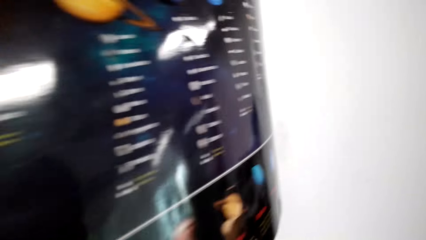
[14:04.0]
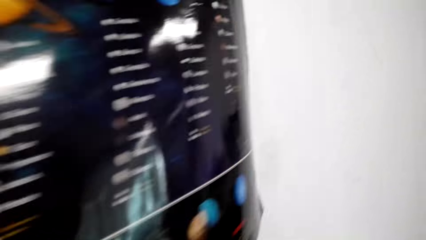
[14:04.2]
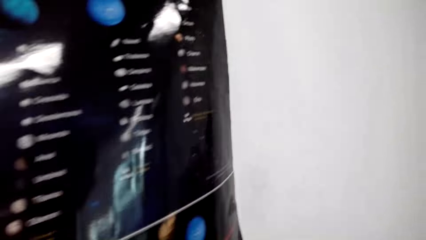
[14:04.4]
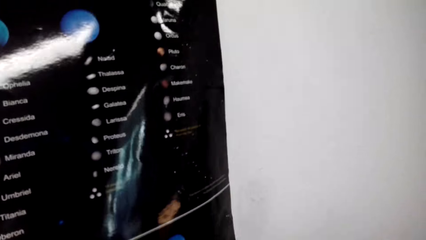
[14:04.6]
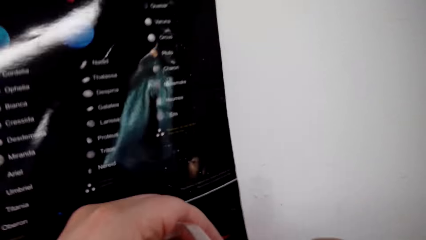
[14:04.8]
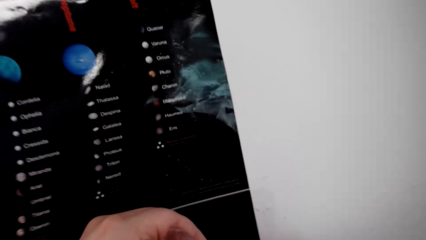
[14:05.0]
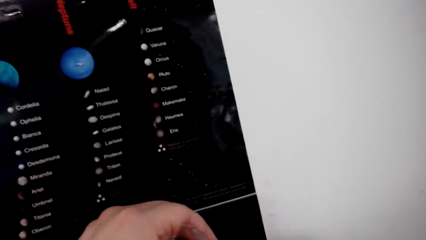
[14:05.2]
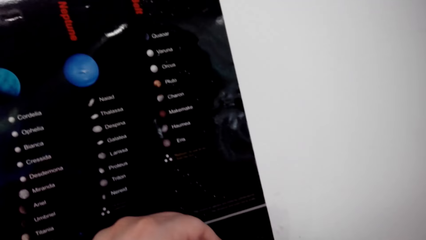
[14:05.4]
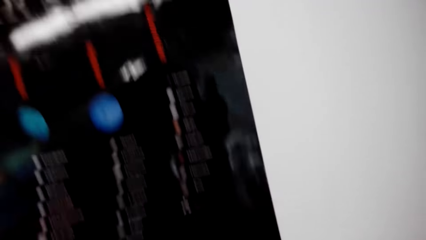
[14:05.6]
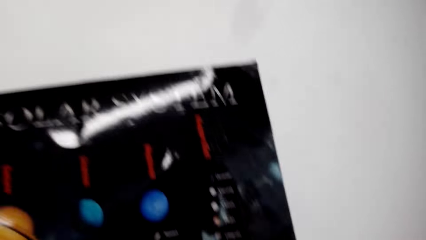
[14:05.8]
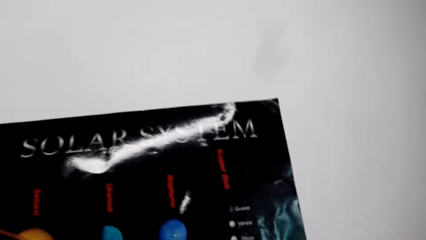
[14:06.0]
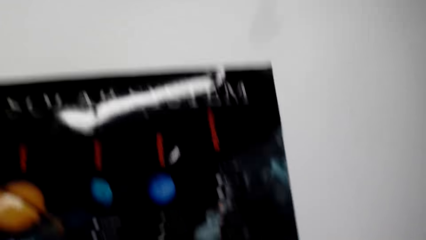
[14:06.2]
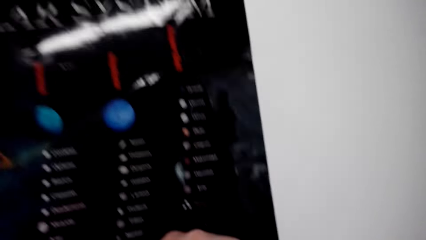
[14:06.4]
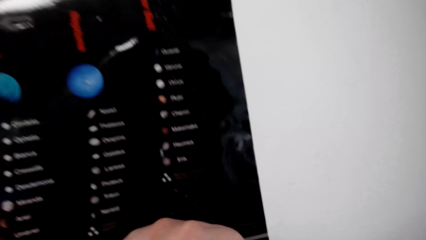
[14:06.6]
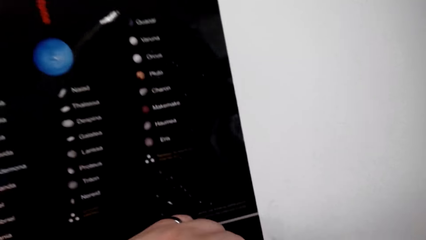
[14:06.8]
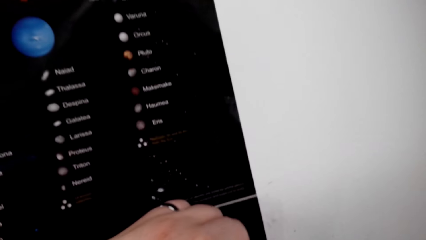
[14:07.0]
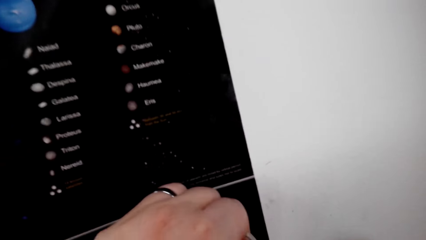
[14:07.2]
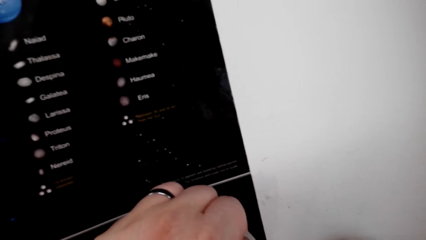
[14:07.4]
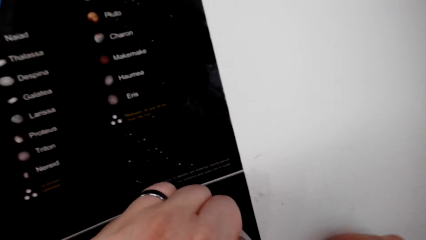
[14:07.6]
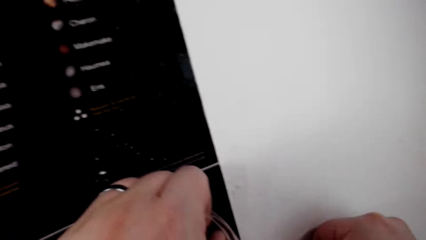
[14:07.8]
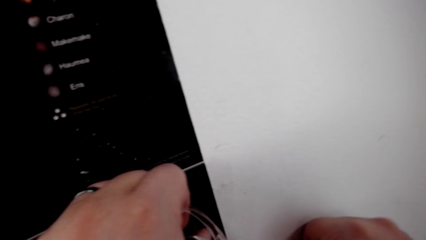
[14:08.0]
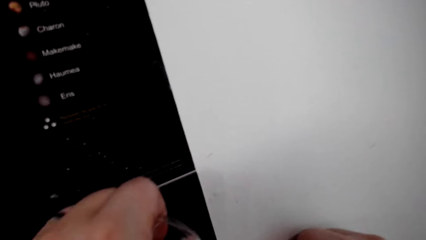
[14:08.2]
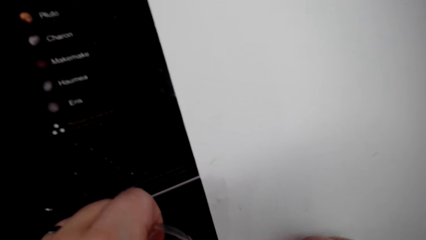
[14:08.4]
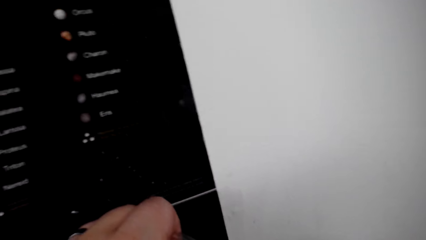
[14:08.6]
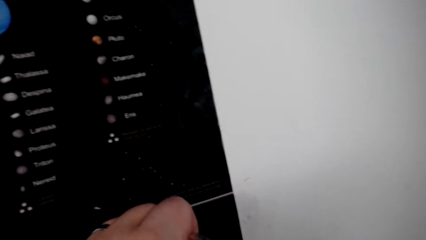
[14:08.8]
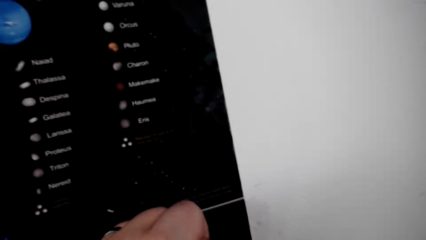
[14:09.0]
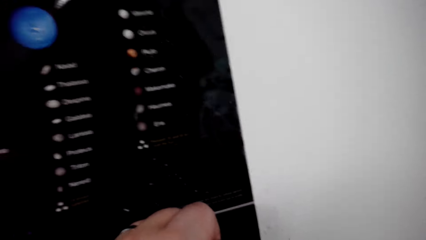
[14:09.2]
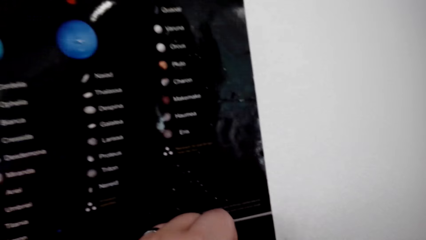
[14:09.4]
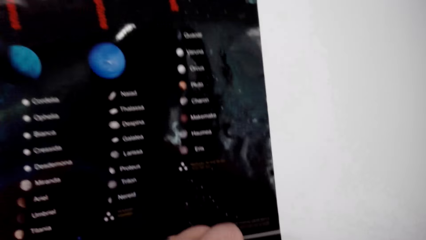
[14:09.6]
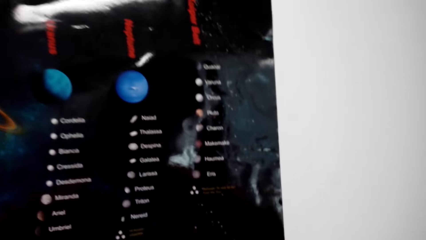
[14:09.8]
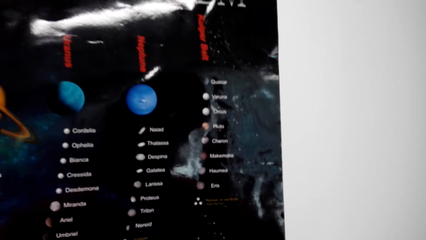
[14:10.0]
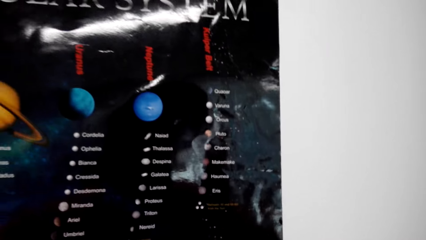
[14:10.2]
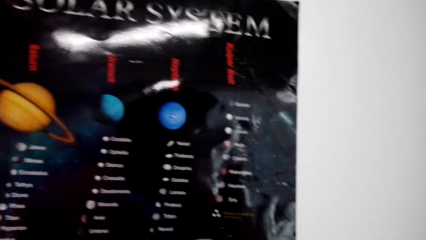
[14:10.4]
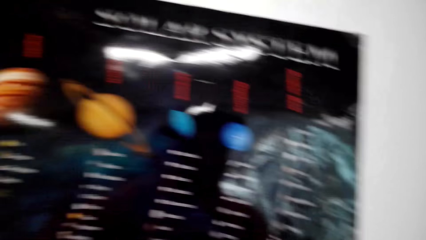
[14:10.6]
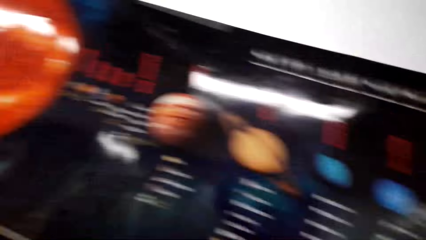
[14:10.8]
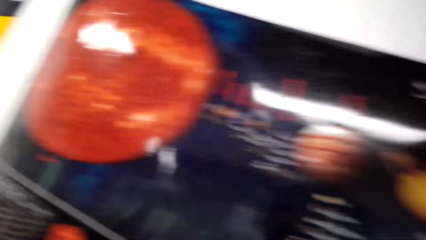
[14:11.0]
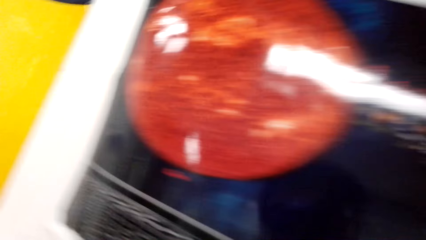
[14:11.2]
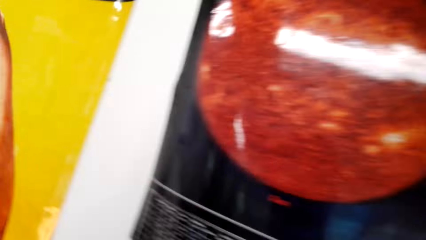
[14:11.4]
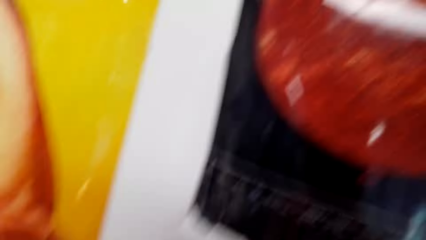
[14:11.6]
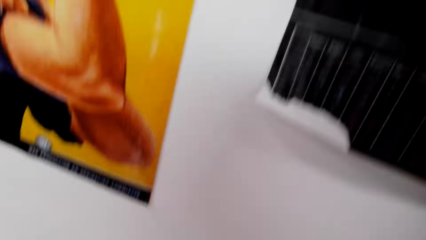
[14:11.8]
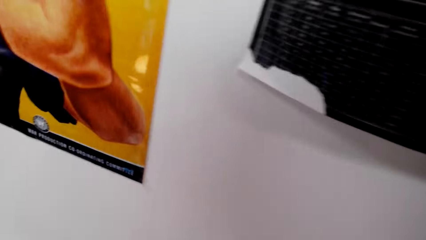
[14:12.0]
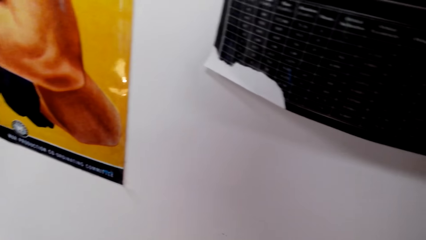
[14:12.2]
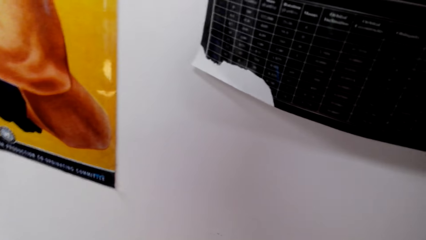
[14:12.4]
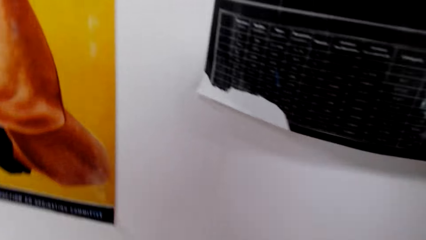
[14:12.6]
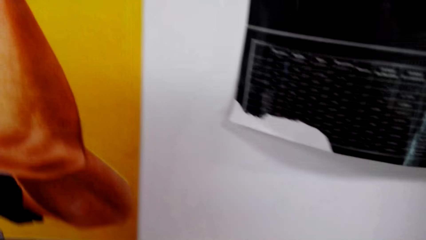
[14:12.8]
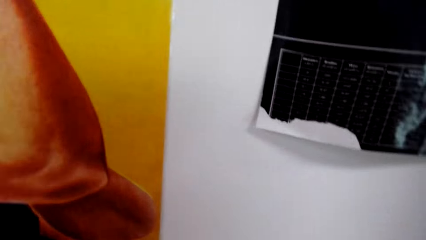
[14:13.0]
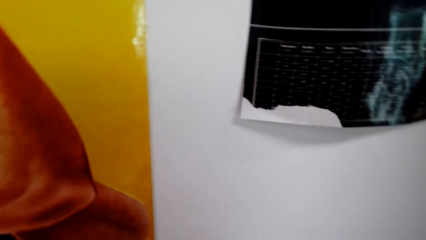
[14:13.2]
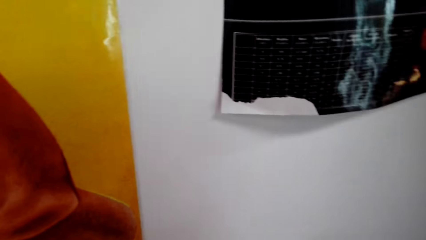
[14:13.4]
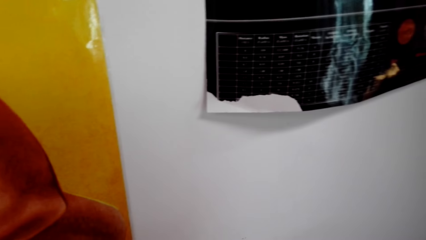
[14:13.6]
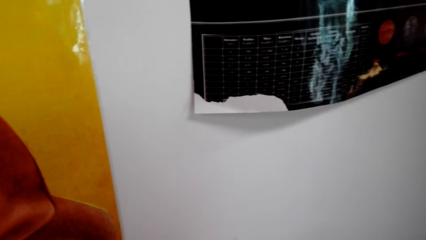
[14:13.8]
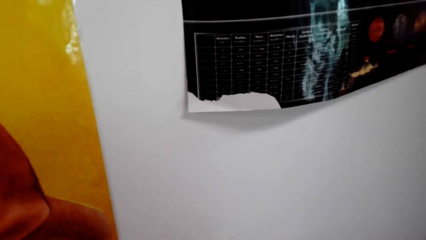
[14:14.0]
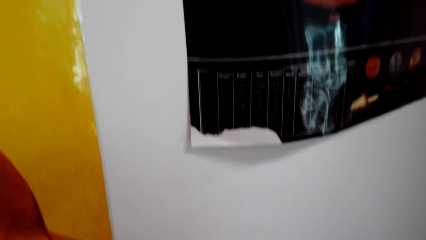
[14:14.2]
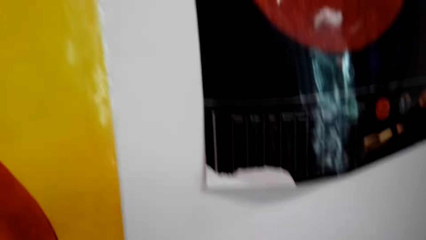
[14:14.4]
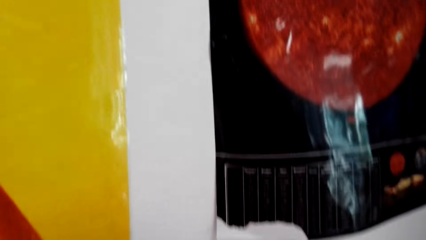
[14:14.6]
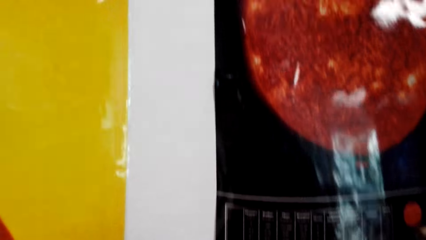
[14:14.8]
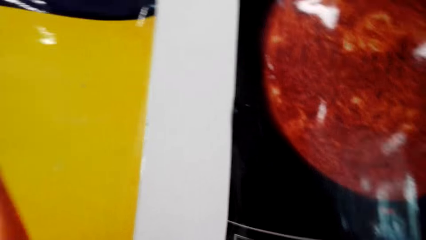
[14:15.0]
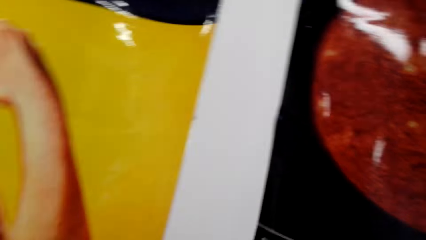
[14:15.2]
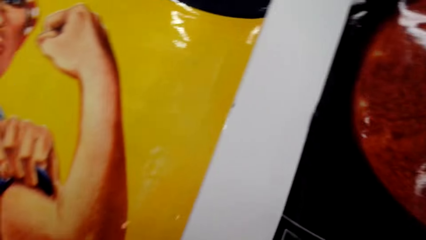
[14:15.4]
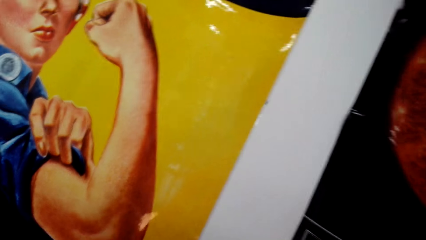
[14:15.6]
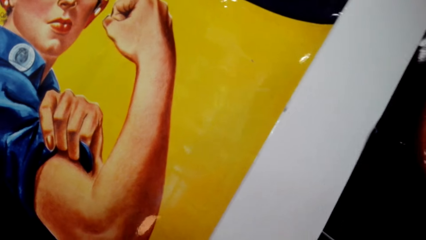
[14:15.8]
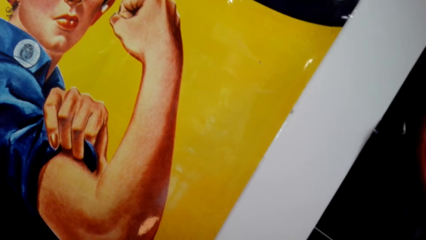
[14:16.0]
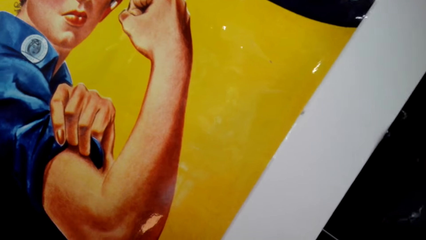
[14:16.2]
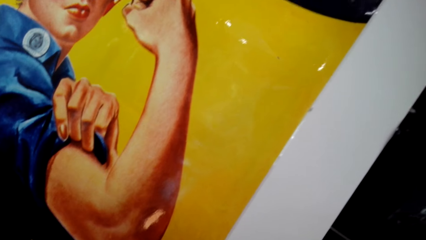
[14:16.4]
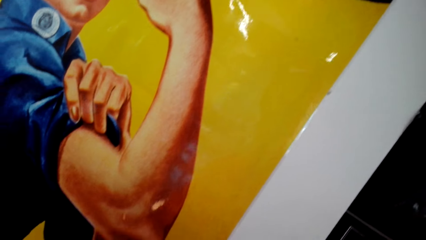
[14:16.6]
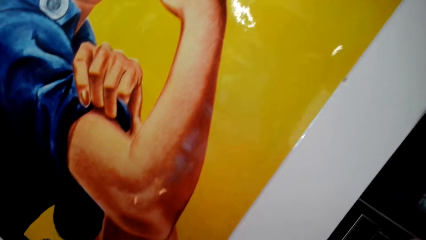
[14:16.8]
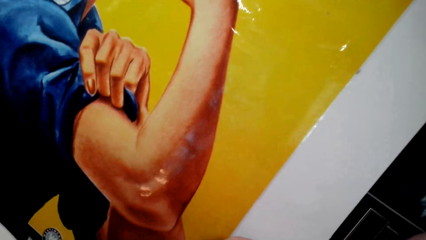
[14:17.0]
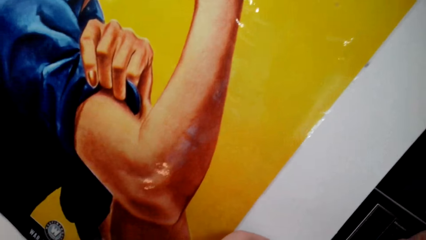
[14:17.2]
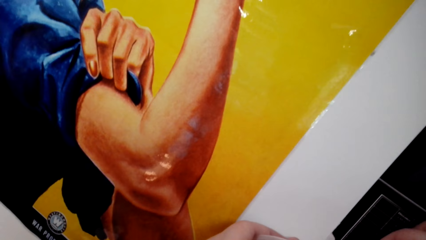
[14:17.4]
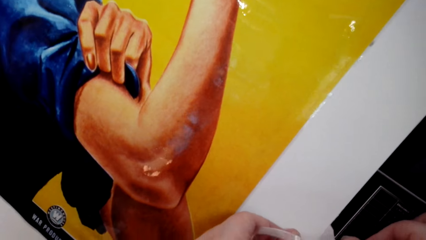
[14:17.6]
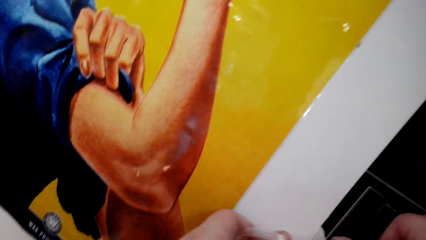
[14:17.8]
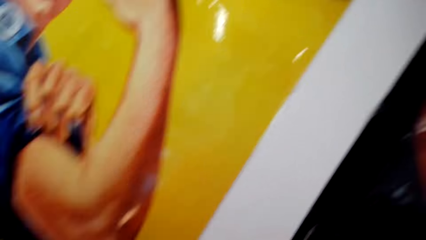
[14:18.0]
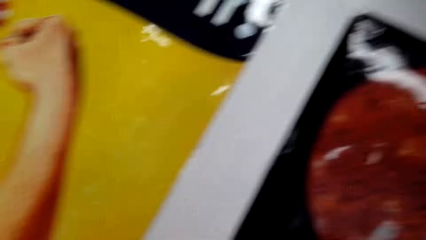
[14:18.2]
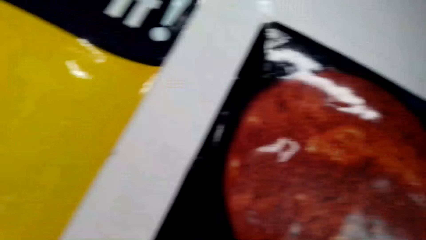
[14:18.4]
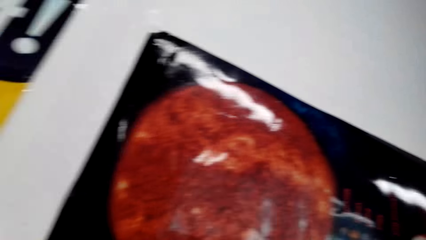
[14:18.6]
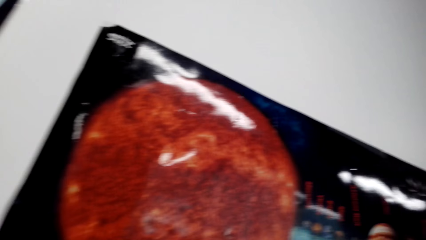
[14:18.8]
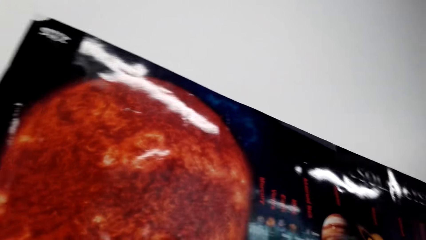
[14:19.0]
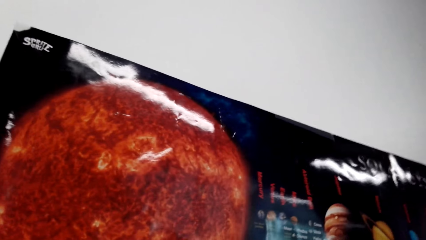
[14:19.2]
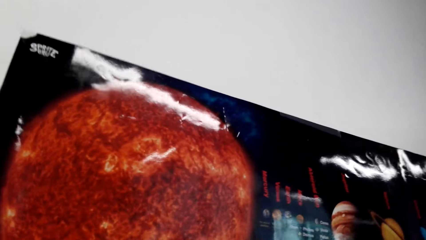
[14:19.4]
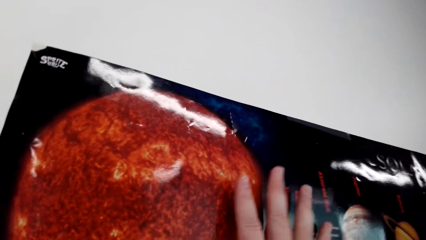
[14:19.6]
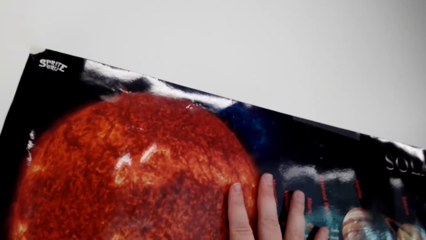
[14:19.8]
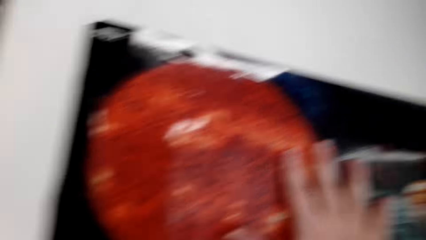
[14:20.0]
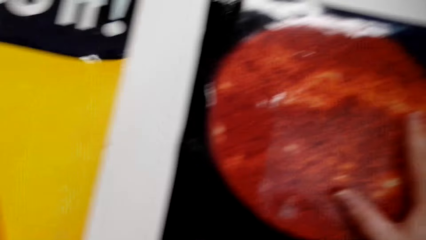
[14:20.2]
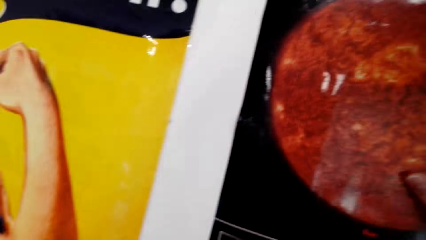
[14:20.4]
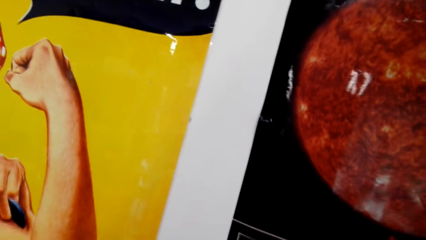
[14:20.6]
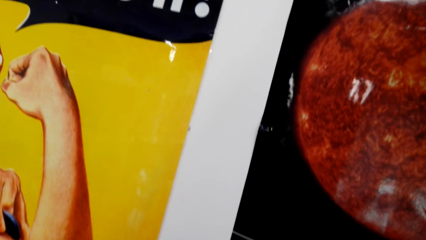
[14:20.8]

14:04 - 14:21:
The camera wearer holds a piece of cello tape. They fix the wall art paper on the wall with the cello tape. They look around. They look on the wall. They look around. They tape the poster on the wall.
